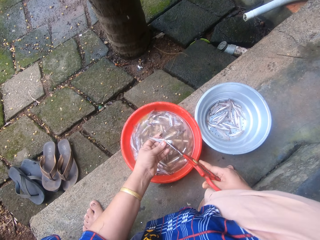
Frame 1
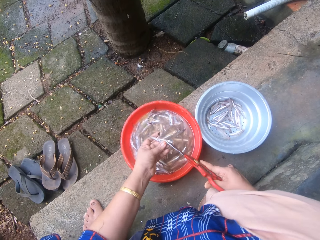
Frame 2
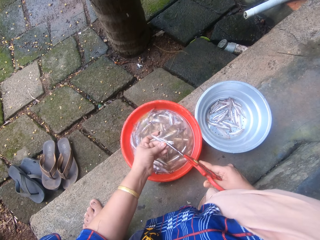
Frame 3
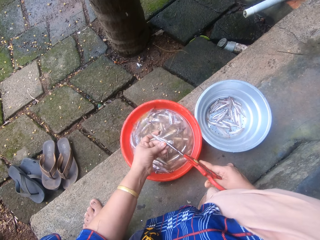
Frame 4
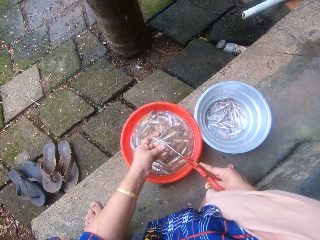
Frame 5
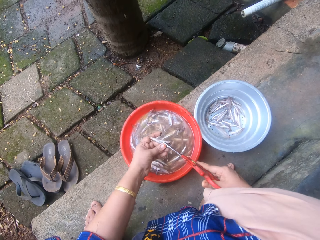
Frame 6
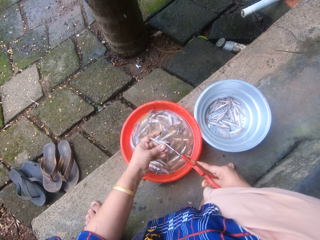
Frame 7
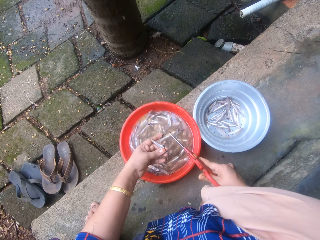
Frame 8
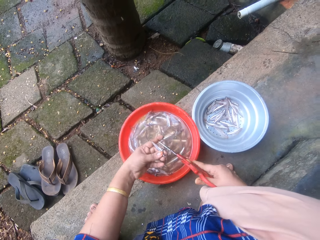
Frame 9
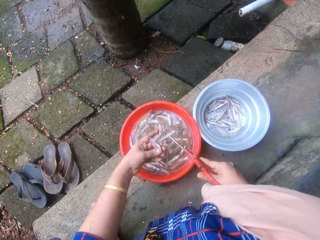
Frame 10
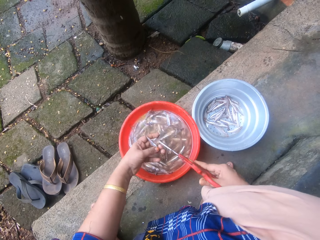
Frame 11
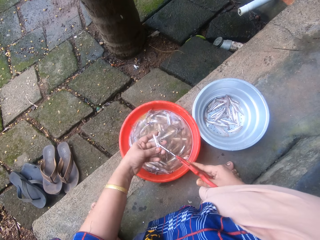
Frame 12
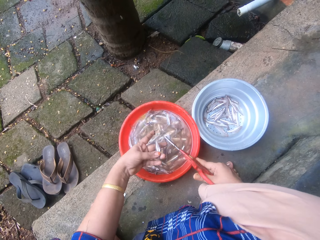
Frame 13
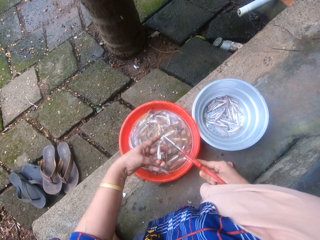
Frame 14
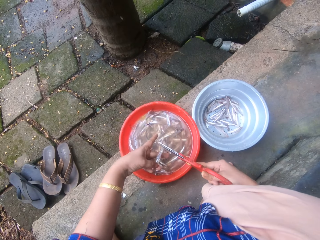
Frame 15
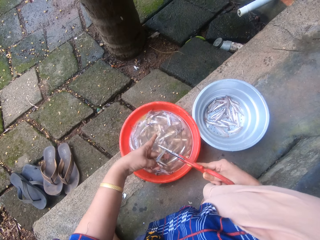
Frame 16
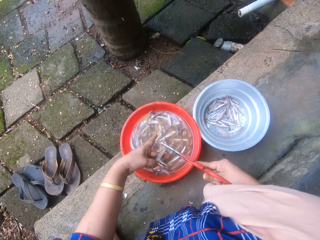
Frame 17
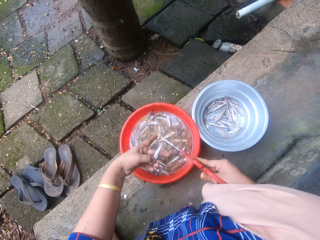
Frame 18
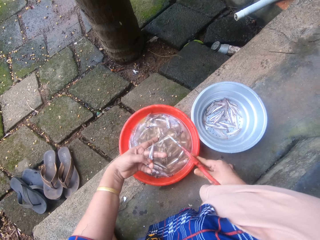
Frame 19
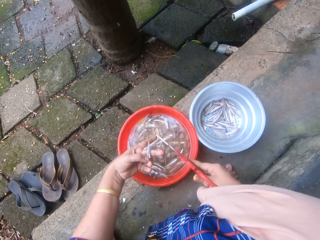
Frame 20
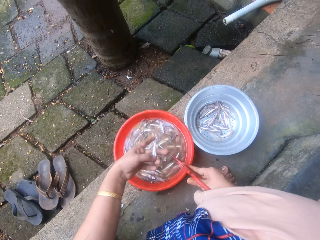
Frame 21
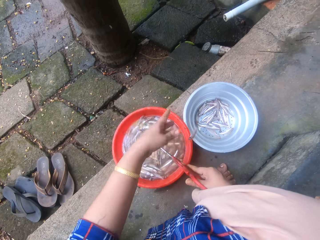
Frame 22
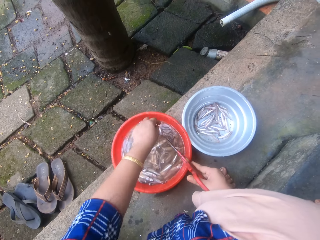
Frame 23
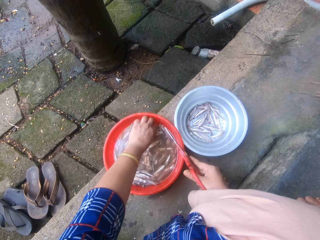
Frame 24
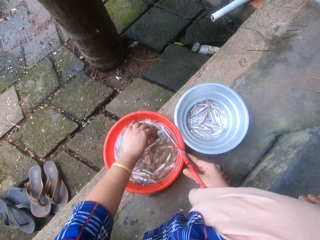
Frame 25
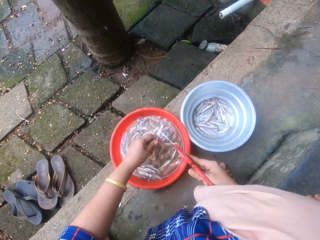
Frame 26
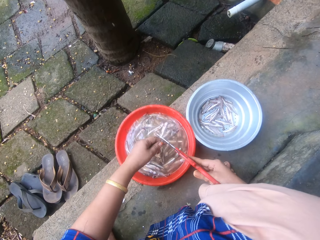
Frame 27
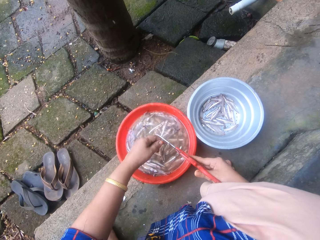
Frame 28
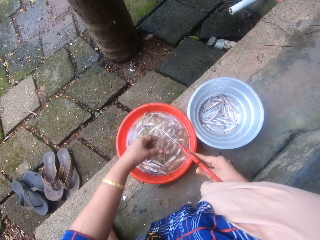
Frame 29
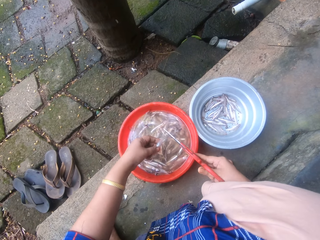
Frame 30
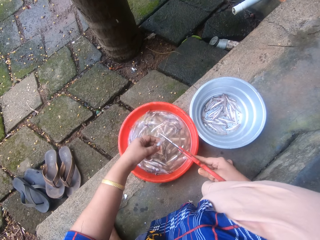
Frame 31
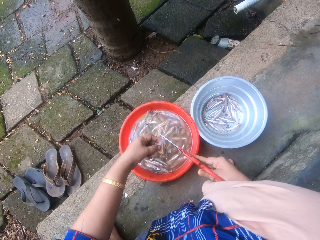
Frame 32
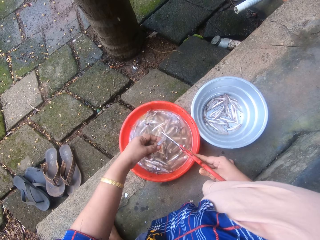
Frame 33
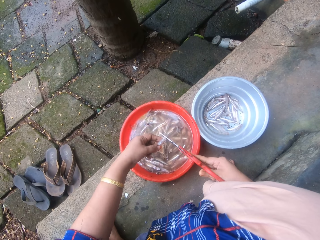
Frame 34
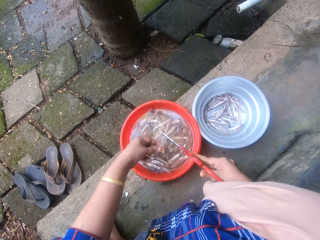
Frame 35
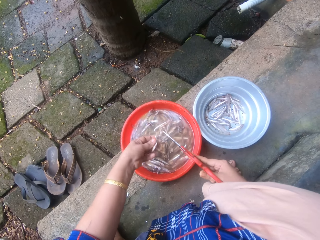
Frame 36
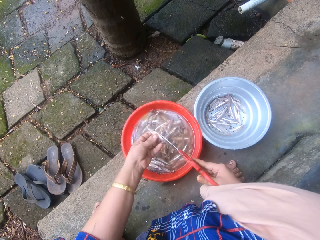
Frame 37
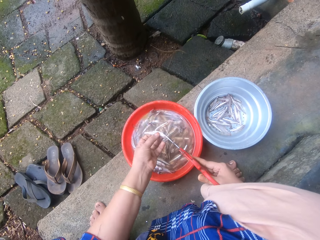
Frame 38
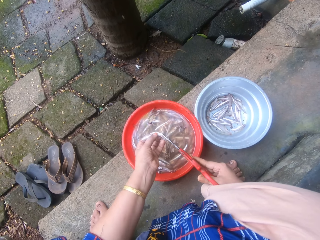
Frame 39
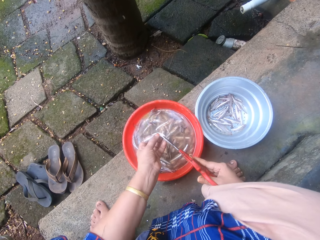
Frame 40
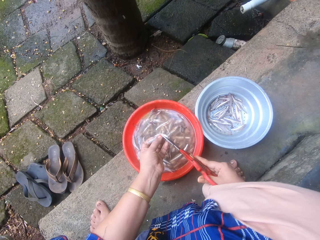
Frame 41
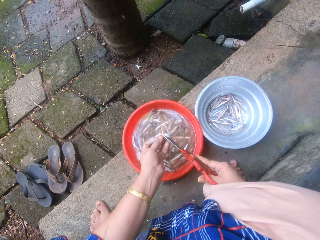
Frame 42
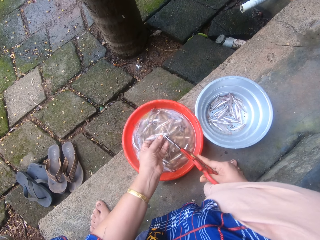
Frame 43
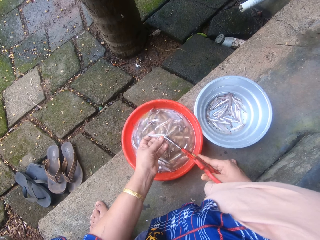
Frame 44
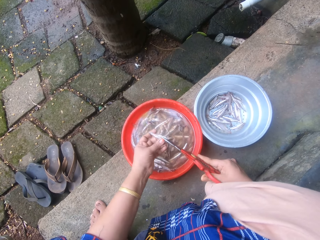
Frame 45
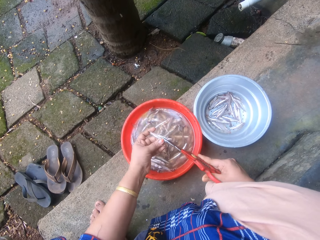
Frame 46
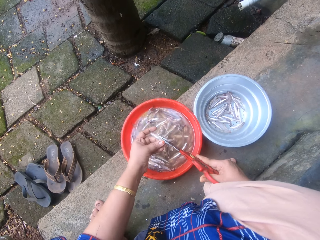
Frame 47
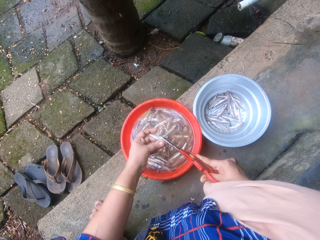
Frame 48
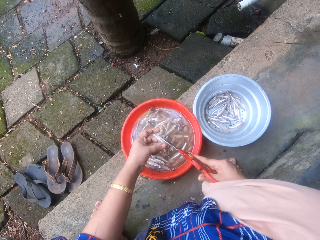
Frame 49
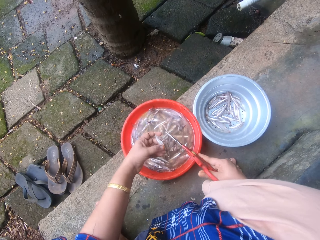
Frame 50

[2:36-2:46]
The camera wearer cuts the silver cyprinid fish or sand eel using a pair of scissors. She swings a hand. She turns the silver cyprinid fish. She cuts the silver cyprinid fish using the pair of scissors. She swings a hand. She removes dirt from her left finger with the scissors in her right hand. She throws the sand eel into the metal bowl sieve. She swings a hand. She picks a sand eel from the bowl of sand eels with her left hand. She swings a hand. She trims the head and tail of the sand eel with the scissors. She holds the silver cyprinid fish using the pair of scissors. She swings a hand. She holds the silver cyprinid fish. She swings a hand. She turns the silver cyprinid fish. She cuts the silver cyprinid fish using the pair of scissors.

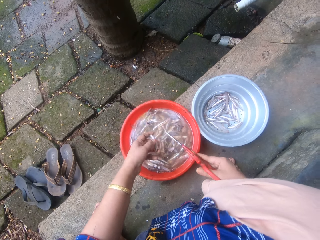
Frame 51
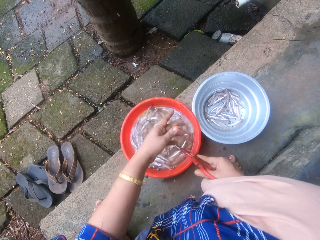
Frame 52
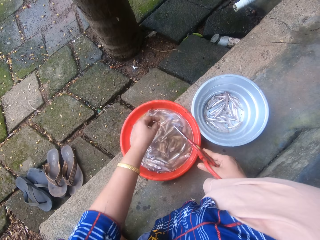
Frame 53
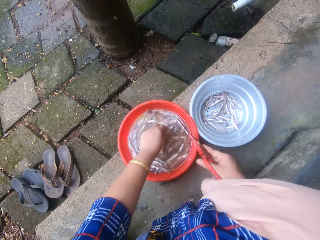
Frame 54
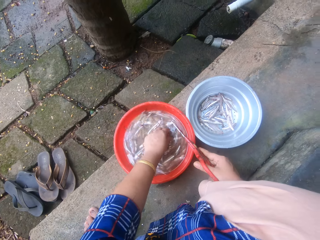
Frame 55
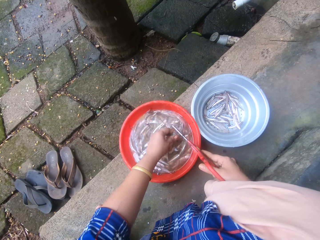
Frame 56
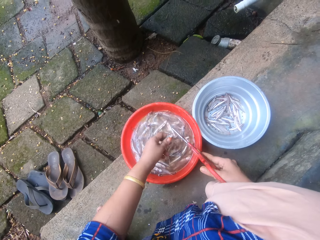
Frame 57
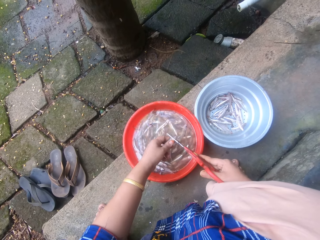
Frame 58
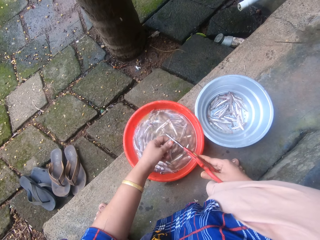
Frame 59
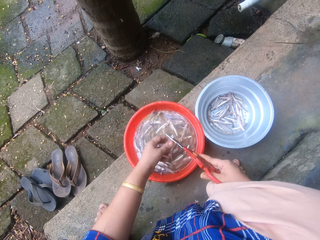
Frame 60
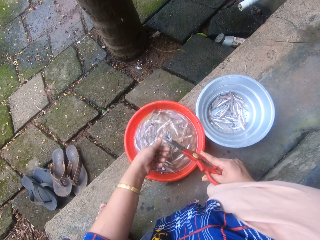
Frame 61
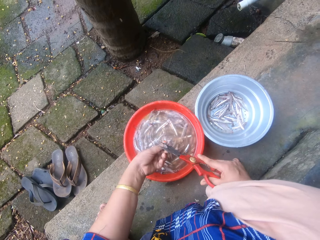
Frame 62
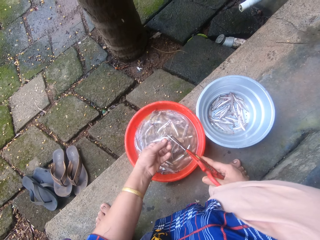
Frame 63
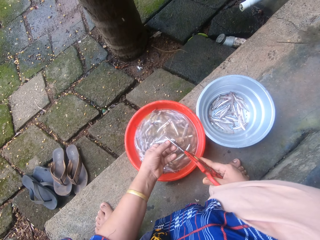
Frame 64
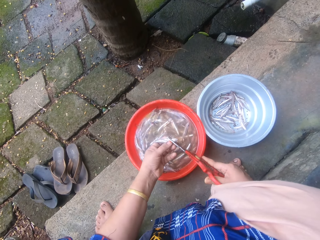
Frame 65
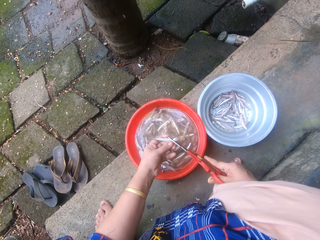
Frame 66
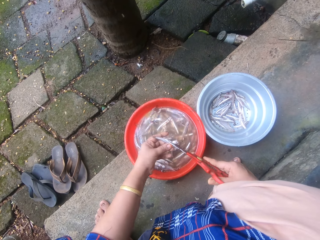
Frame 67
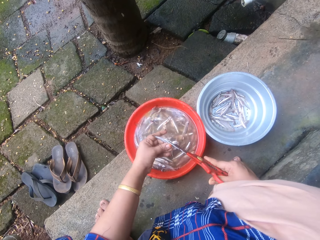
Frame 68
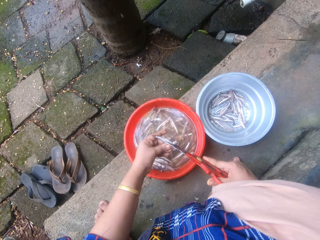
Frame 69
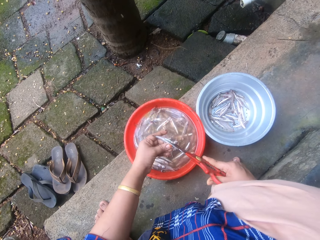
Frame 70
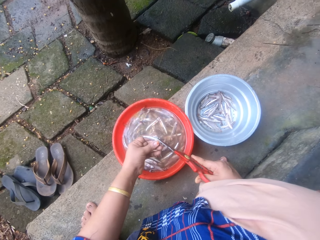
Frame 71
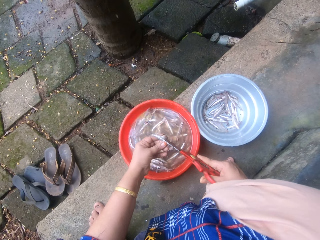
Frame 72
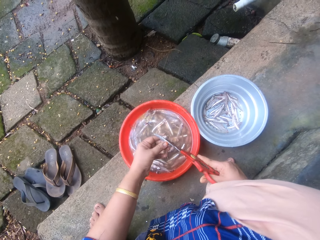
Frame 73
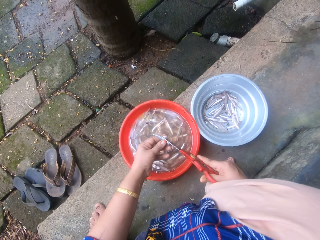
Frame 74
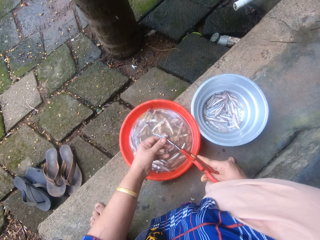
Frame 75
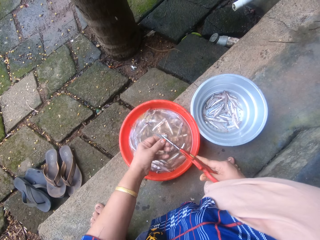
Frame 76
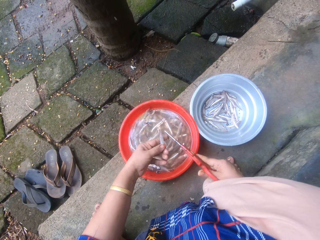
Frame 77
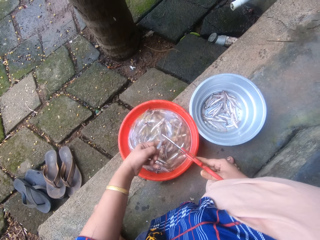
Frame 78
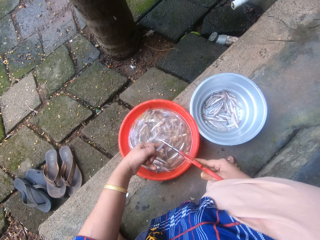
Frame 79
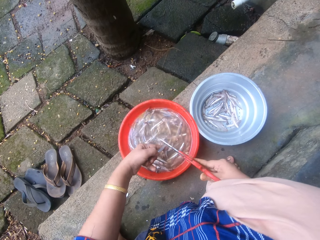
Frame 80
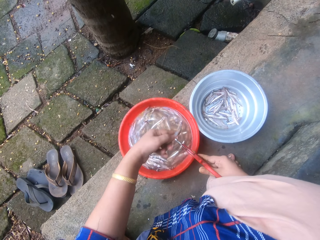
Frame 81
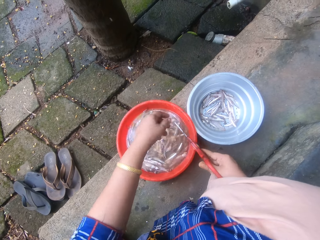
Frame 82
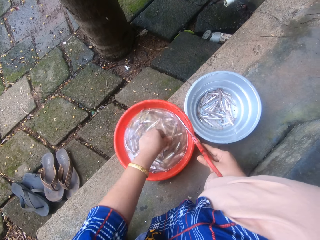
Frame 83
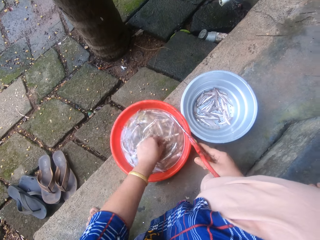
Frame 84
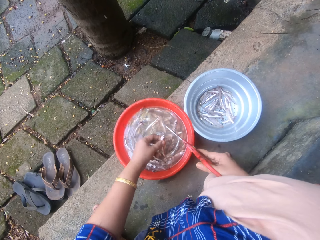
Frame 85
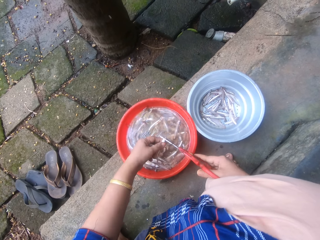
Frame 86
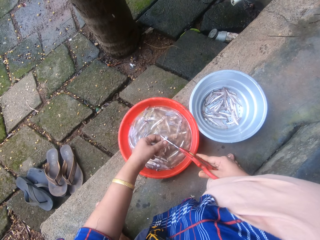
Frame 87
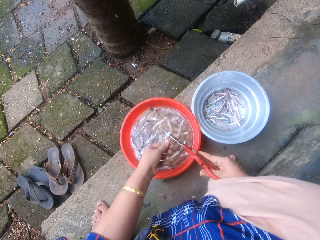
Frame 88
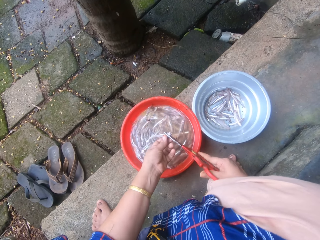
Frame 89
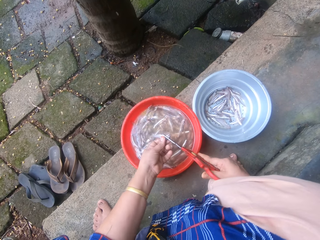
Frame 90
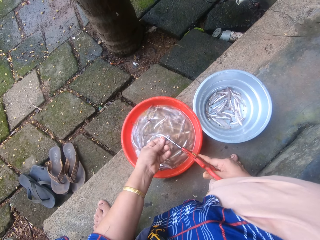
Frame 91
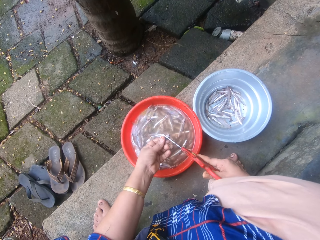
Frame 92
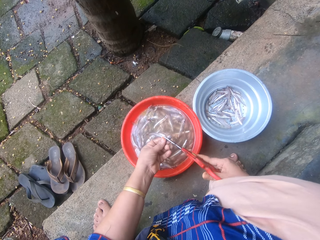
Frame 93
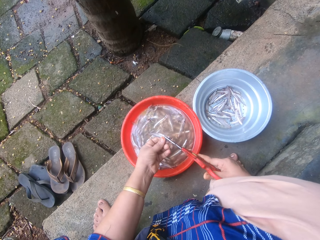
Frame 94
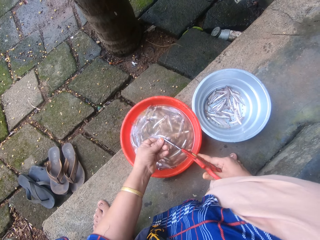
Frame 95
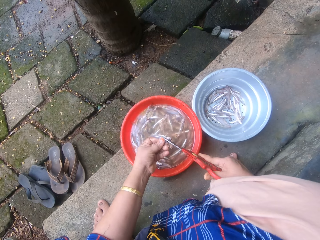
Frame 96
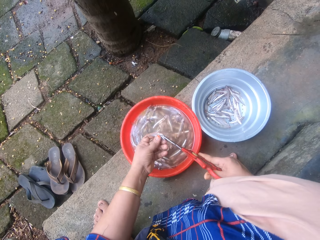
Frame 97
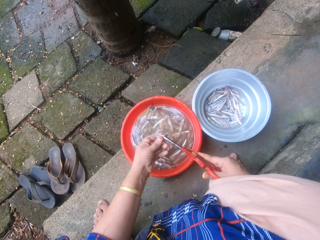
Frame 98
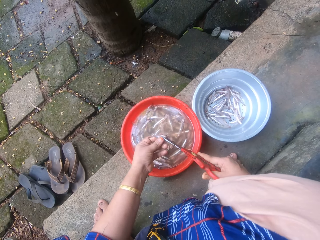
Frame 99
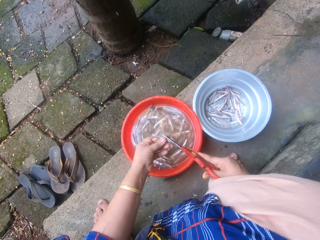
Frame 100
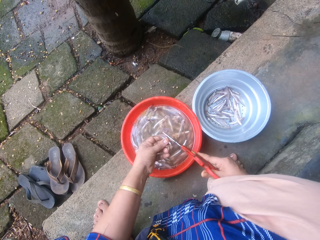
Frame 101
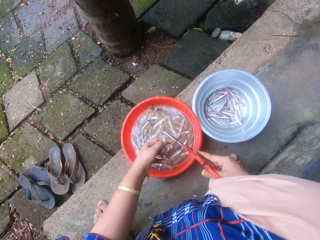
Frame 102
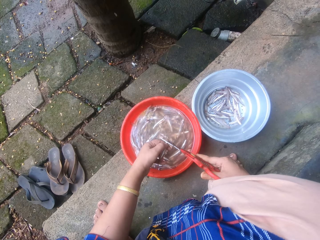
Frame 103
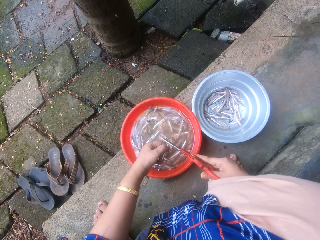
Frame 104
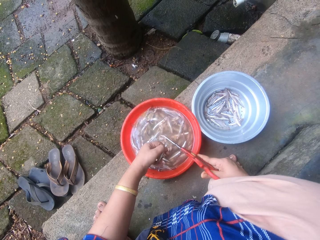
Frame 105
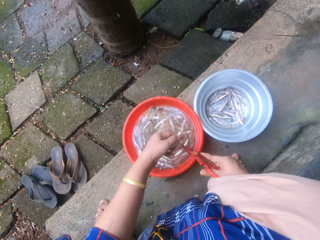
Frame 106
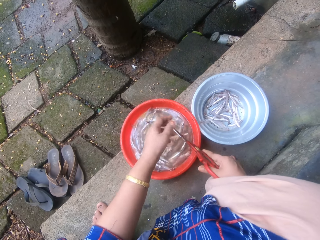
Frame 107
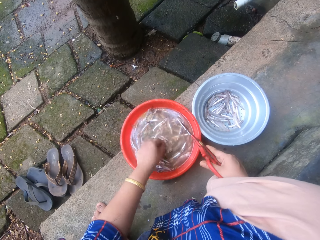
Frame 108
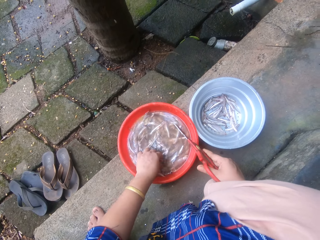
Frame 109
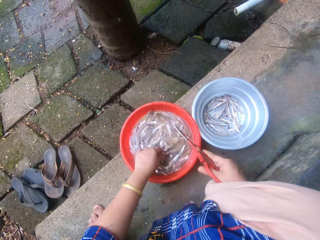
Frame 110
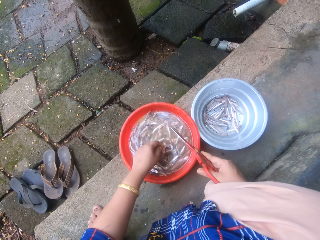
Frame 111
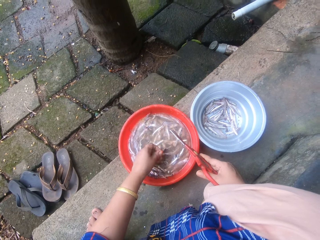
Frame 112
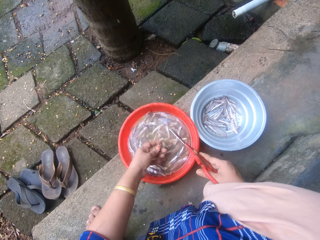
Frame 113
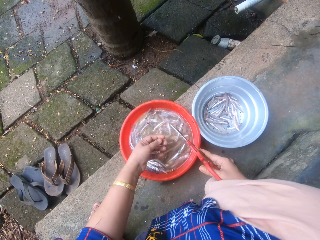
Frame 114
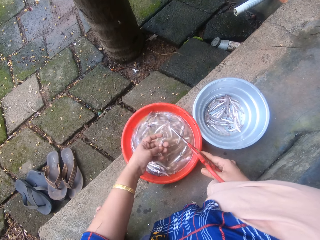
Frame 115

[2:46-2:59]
The camera wearer swings a hand. She throws the sand eel or silver cyprinid fish into the metal bowl sieve. She swings a hand. She picks a sand eel from the bowl of sand eels with her left hand. She swings a hand. She holds the silver cyprinid fish using a pair of scissors. She trims the head and tail of the sand eel with the scissors. She swings a hand. She holds the silver cyprinid fish. She swings a hand. She swings a hand. She cuts the silver cyprinid fish using the pair of scissors. She throws the sand eel into the metal bowl sieve. She swings a hand. She picks a sand eel from the bowl of sand eels with her left hand. She swings a hand. She holds the silver cyprinid fish using the pair of scissors. She trims the head and tail of the sand eel with the scissors. She swings a hand. She holds the silver cyprinid fish. She swings a hand. She cuts the silver cyprinid fish using the pair of scissors. She throws the sand eel into the metal bowl sieve. She swings a hand. She picks a sand eel from the bowl of sand eels with her left hand.
